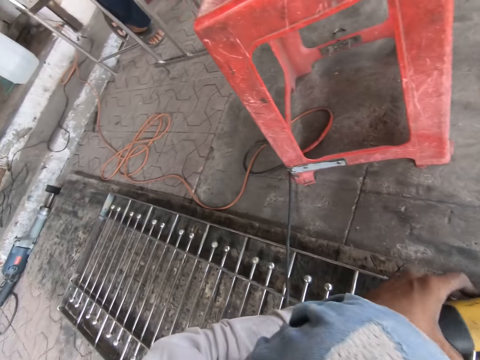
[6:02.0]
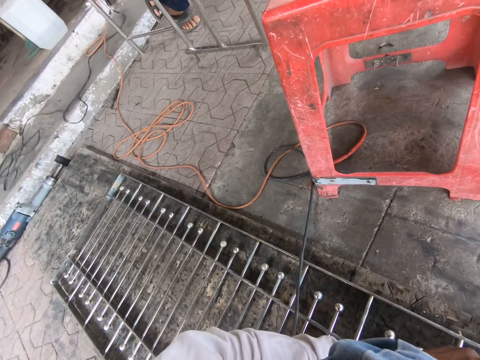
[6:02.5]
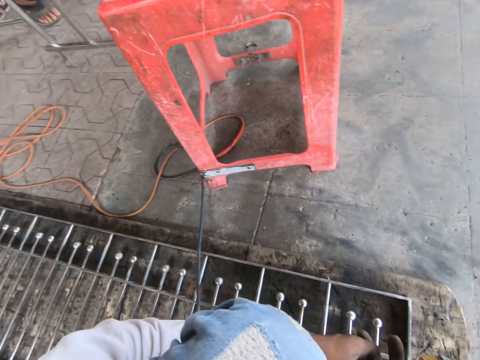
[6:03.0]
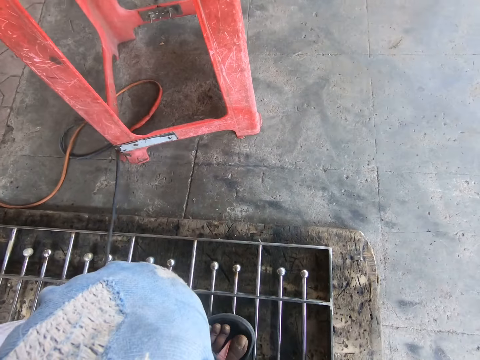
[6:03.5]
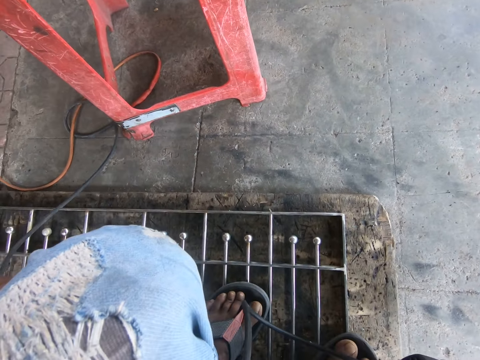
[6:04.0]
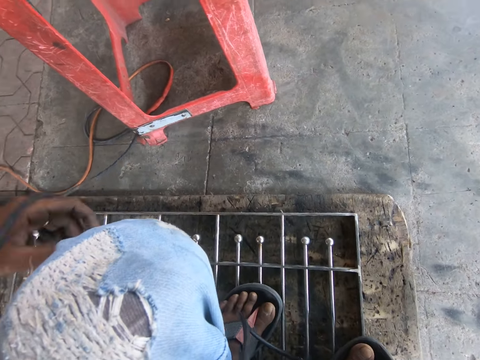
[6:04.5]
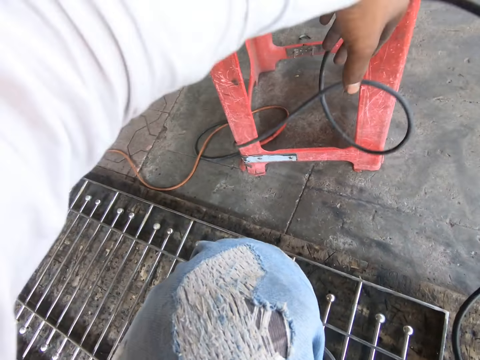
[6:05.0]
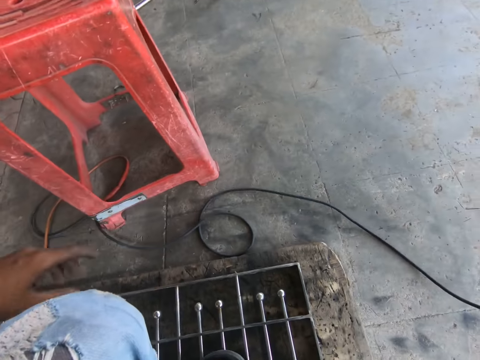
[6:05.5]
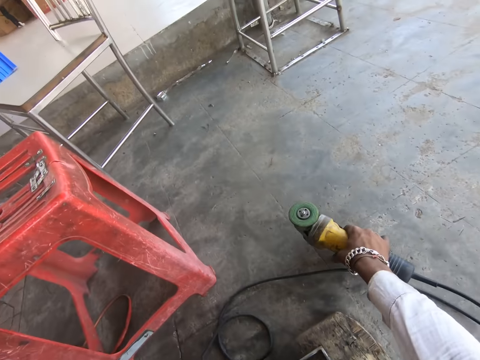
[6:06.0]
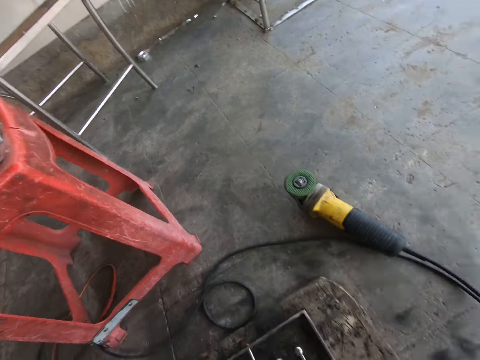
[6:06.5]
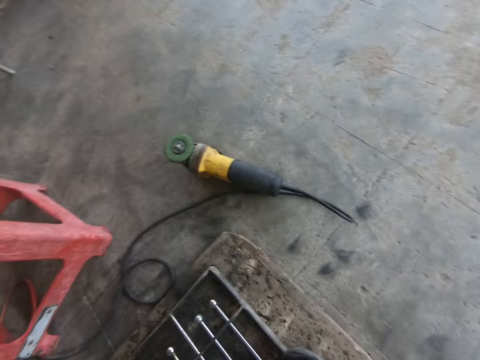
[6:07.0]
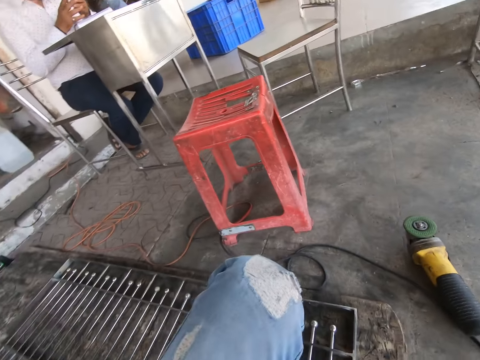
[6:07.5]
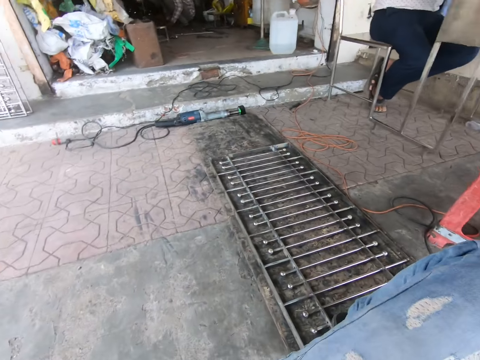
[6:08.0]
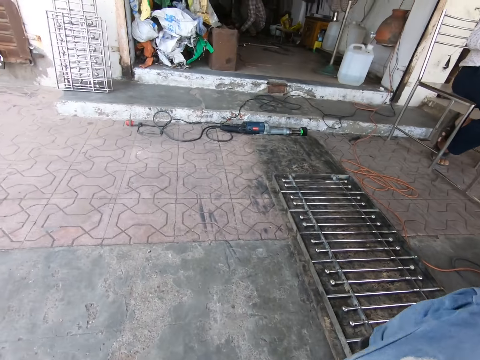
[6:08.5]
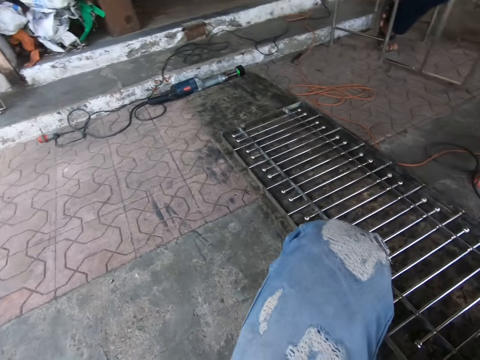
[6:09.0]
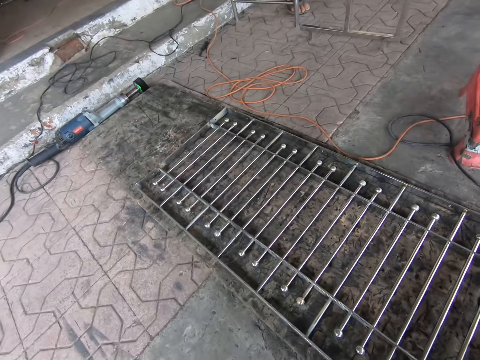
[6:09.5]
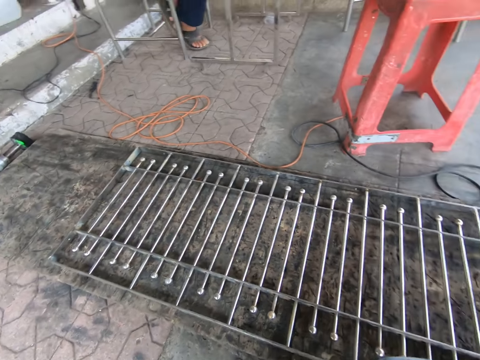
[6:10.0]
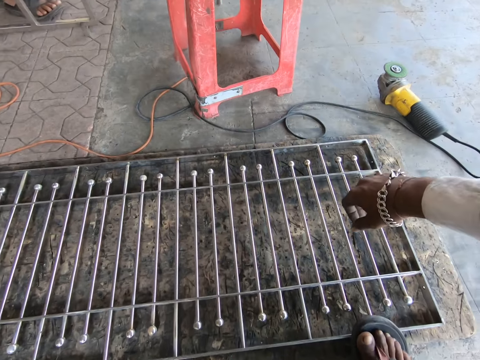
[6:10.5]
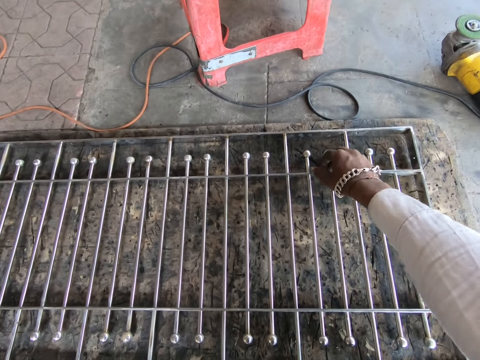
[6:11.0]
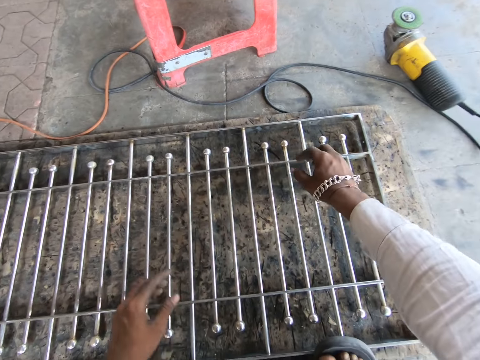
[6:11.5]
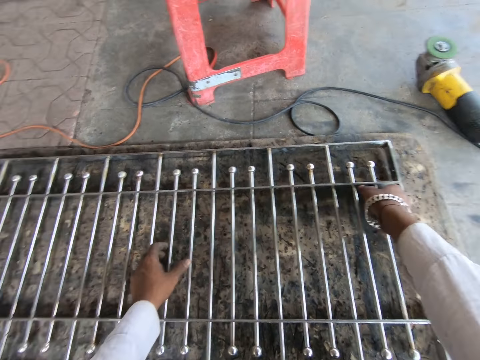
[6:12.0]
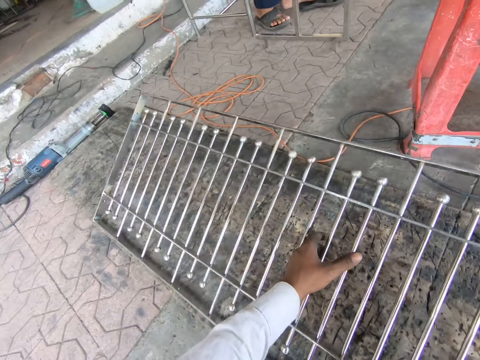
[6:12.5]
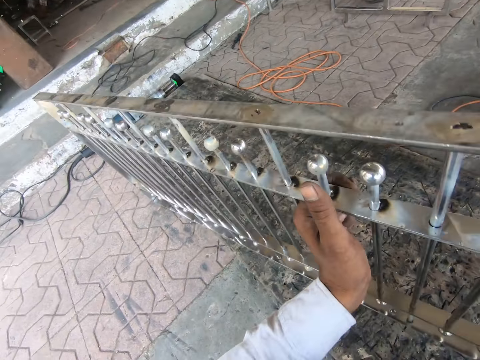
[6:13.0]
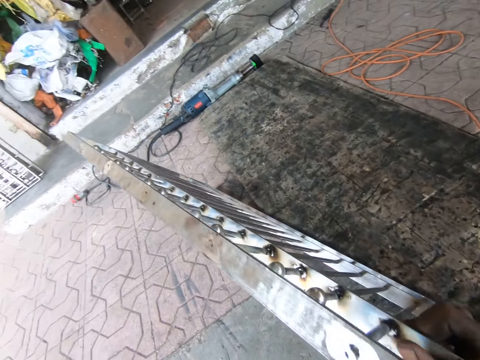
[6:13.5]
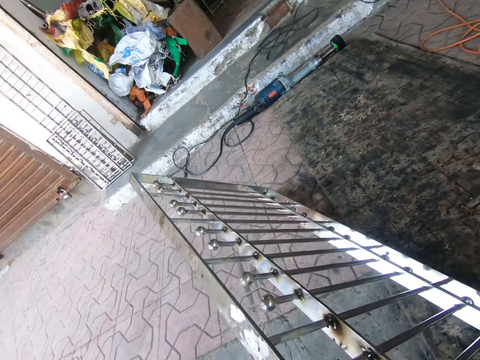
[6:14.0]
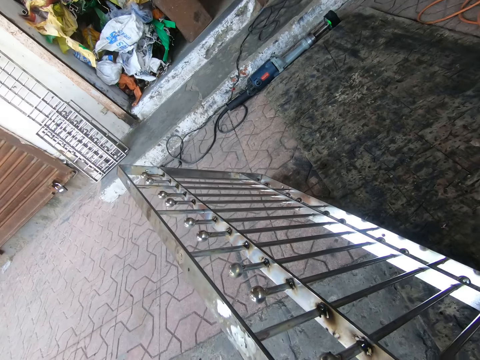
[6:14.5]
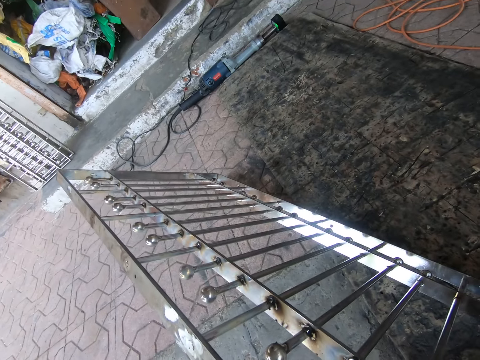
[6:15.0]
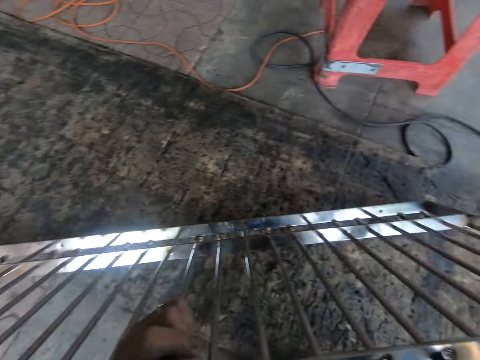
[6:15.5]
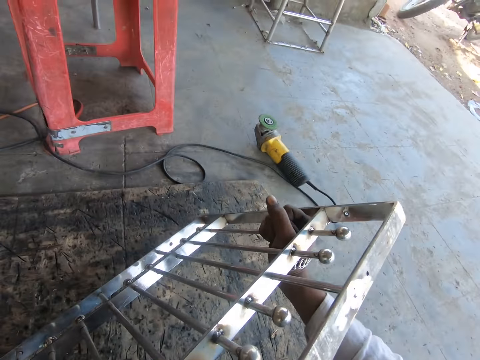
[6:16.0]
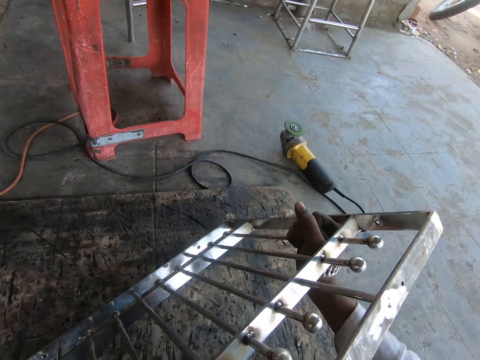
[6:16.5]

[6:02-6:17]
The camera wearer passes the electric rotary tool from his left hand to his right hand. He adjusts the electric rotary tool cable with his left hand. He holds the cable. He drops down the cable. He places the electric rotary tool on the floor with his right hand. He picks up the iron burglary from the floor with his hands. He turns the metal.

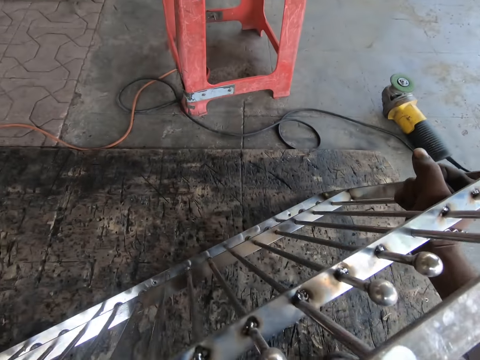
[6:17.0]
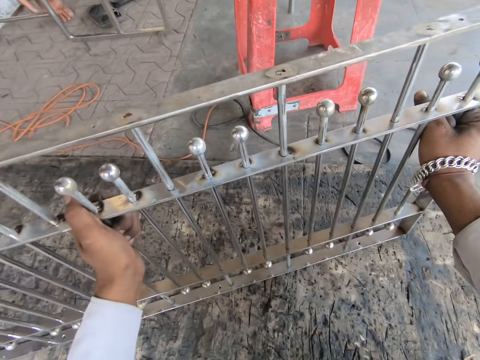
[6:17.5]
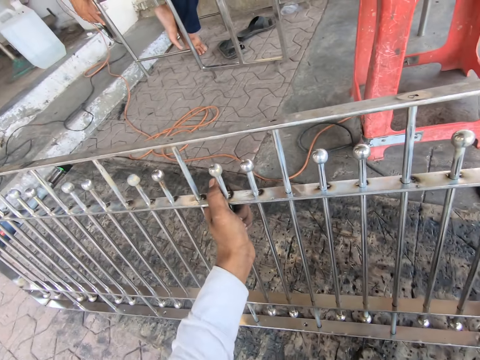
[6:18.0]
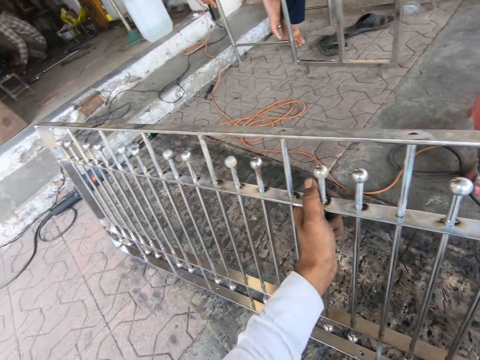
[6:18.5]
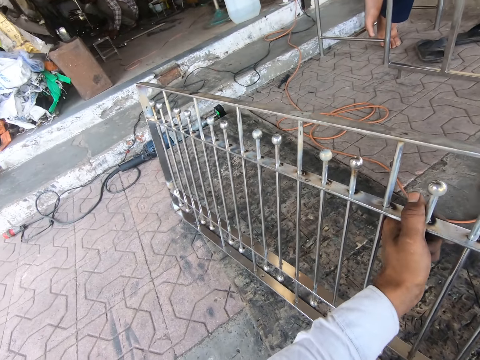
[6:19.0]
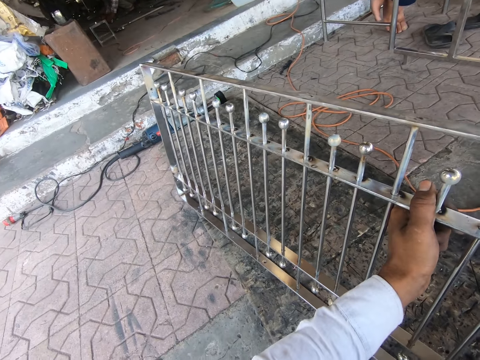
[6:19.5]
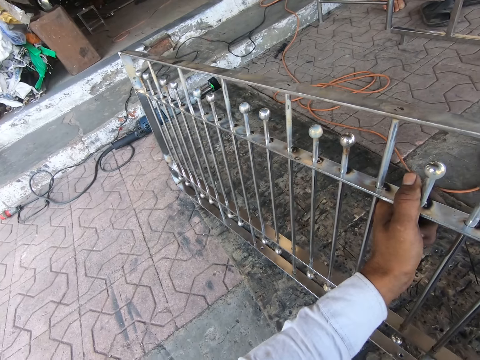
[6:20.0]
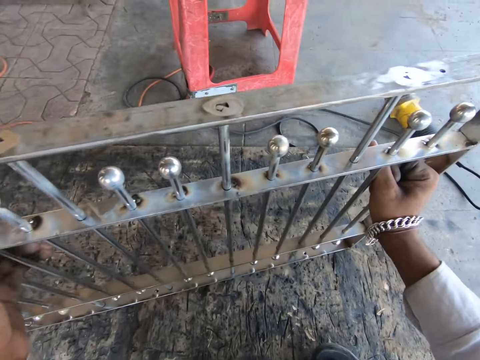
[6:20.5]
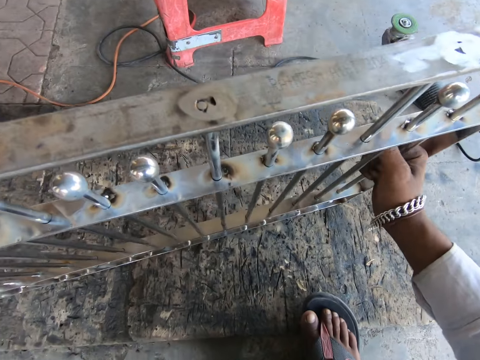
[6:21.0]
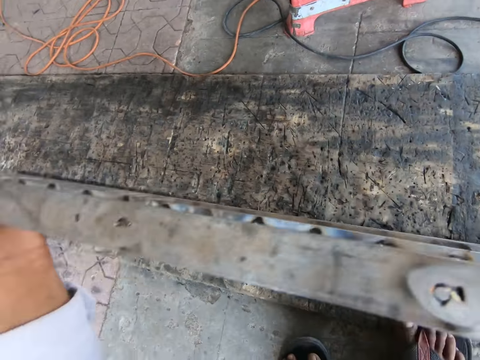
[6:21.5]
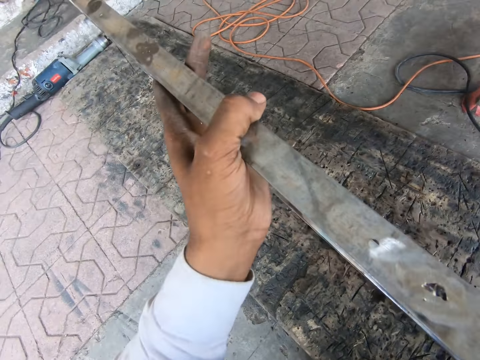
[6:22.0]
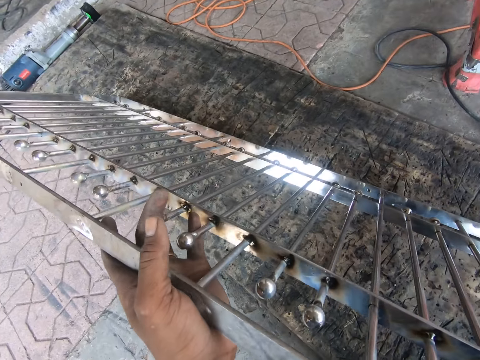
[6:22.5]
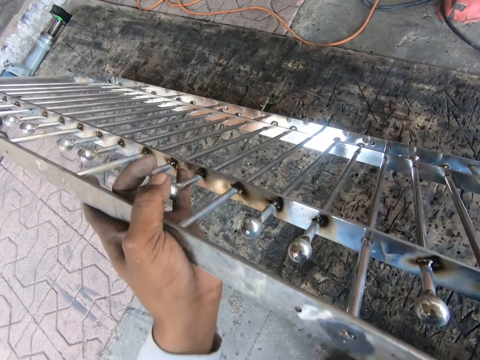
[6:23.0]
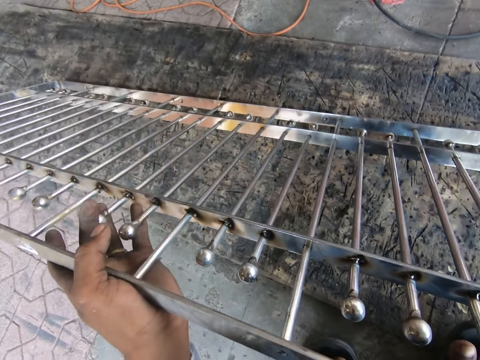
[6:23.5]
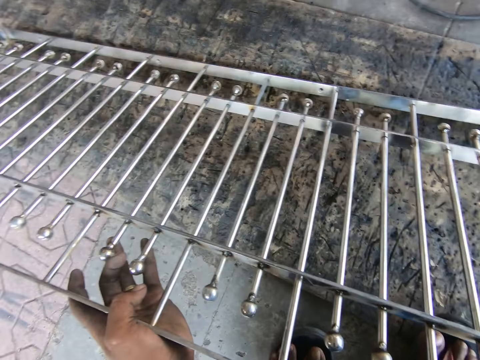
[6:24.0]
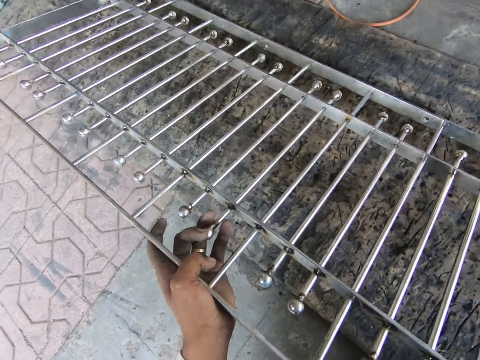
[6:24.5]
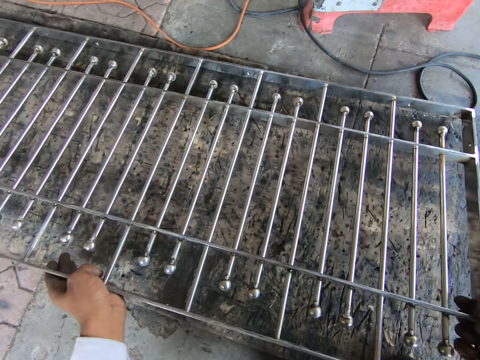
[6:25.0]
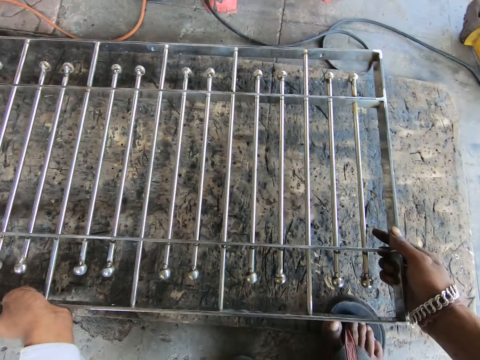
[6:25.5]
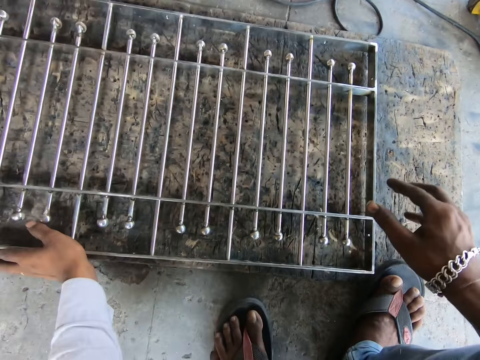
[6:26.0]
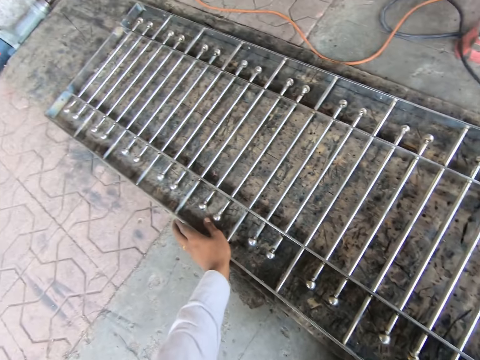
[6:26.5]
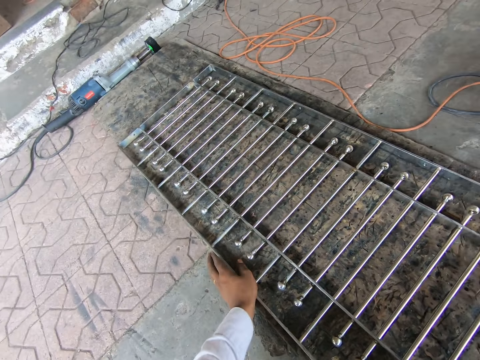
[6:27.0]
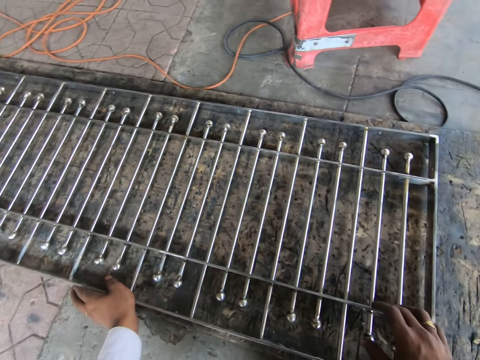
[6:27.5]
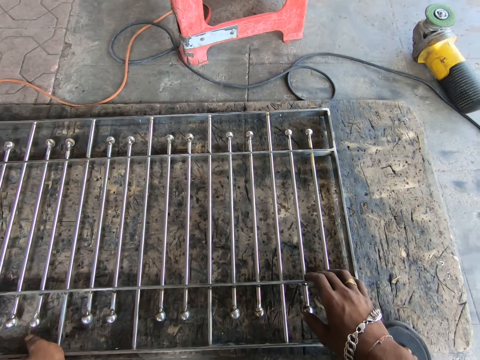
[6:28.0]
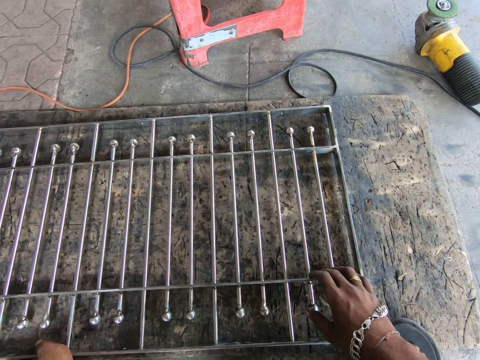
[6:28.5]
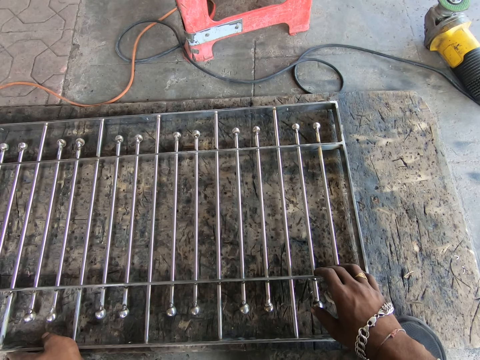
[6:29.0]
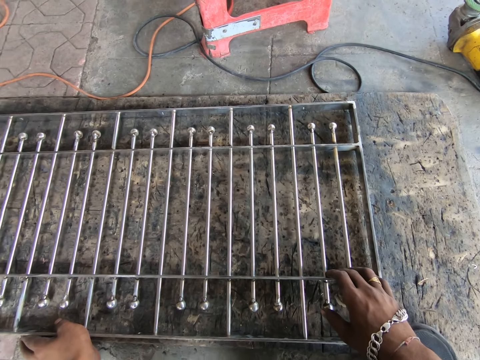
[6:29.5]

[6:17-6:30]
The camera wearer holds the metal. He places the iron burglary on the floor with his hands.
